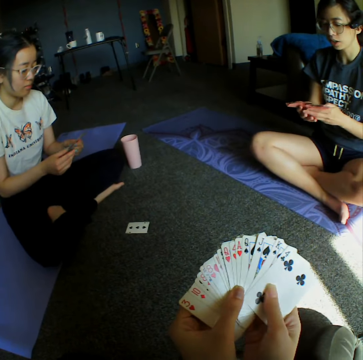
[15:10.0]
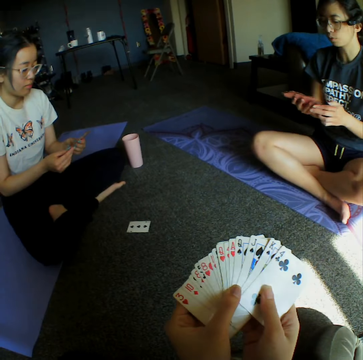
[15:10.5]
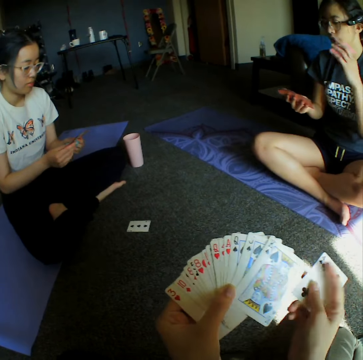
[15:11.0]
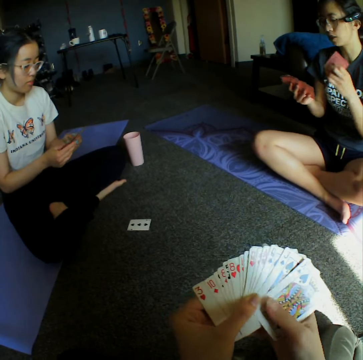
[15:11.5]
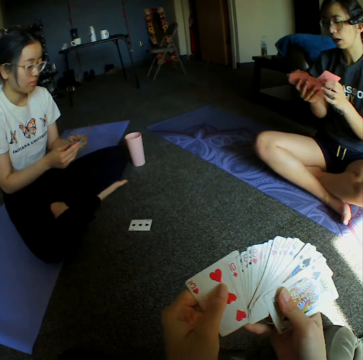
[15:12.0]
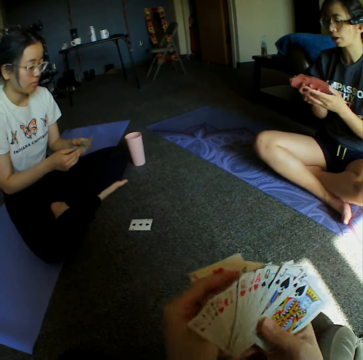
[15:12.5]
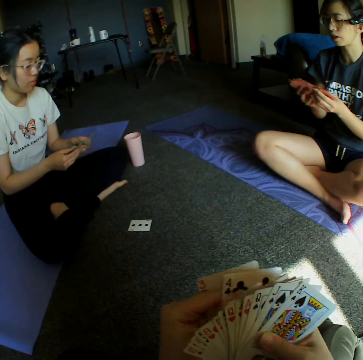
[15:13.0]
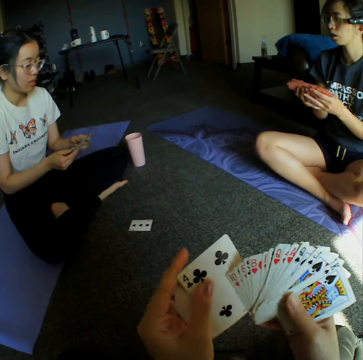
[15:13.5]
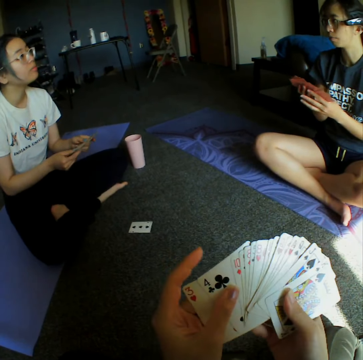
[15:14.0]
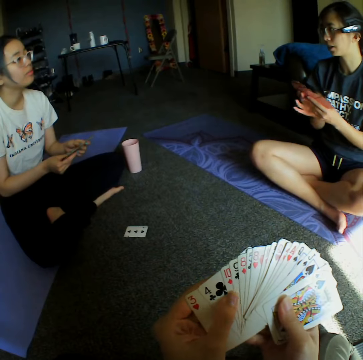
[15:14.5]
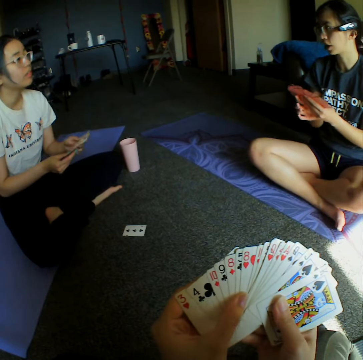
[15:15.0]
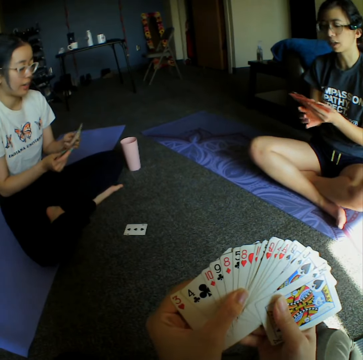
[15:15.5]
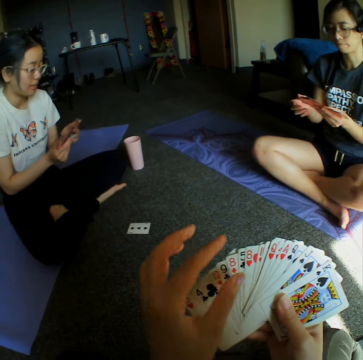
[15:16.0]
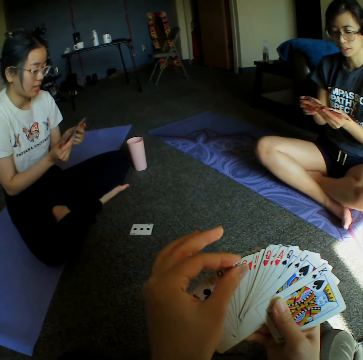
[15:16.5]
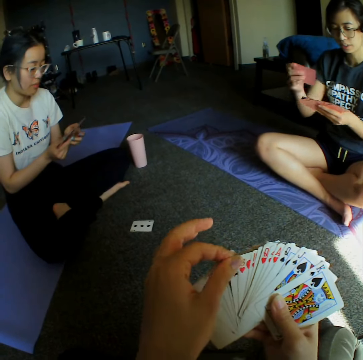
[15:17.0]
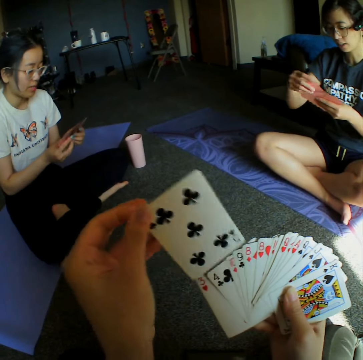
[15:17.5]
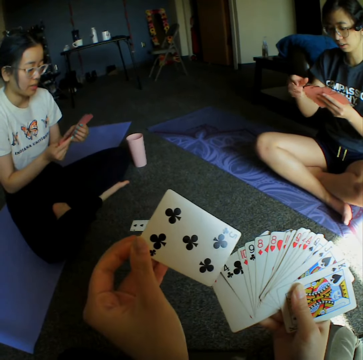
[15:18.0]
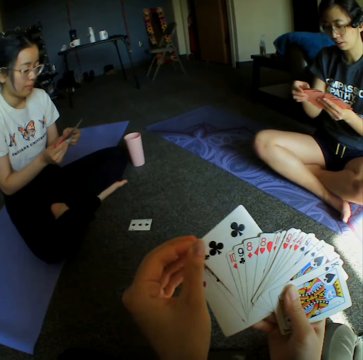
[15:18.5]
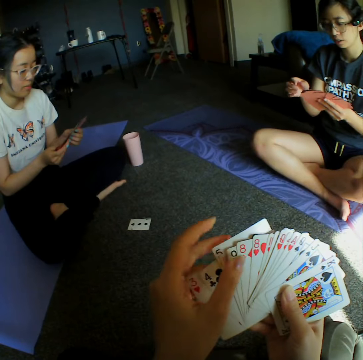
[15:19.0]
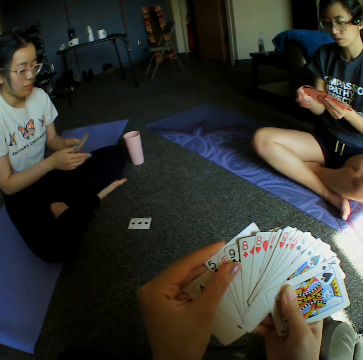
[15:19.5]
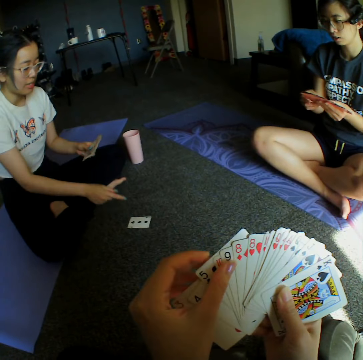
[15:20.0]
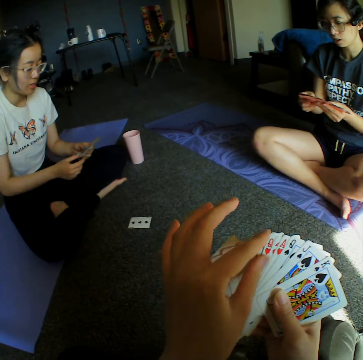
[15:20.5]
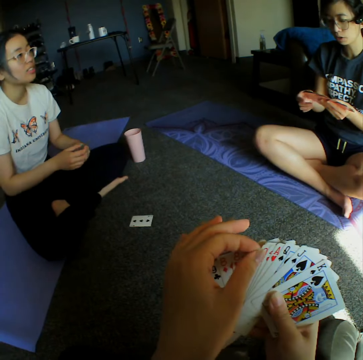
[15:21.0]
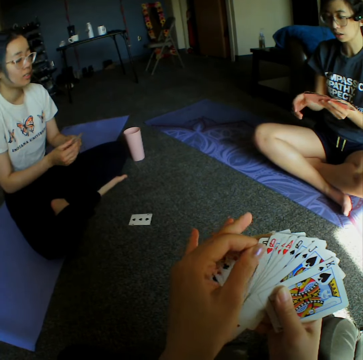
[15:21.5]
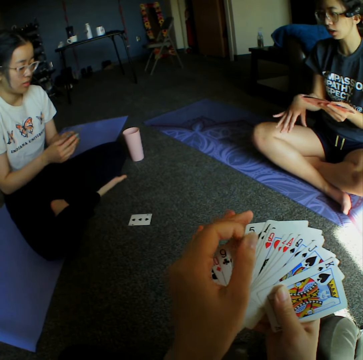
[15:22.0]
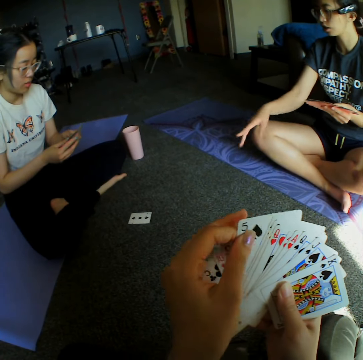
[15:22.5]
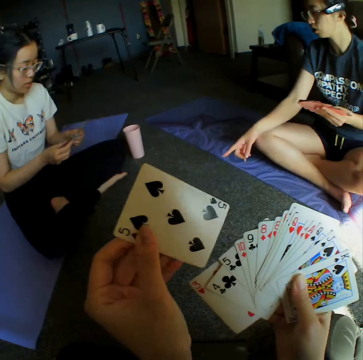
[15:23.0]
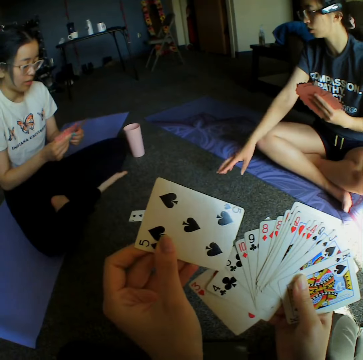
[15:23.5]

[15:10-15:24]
A woman demonstrates something to another woman and the camera wearer. The camera wearer shuffles cards. The other woman shuffles cards. The camera wearer holds a card. They shuffle cards.

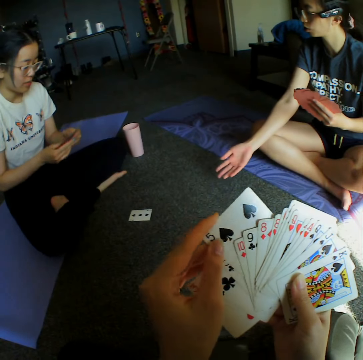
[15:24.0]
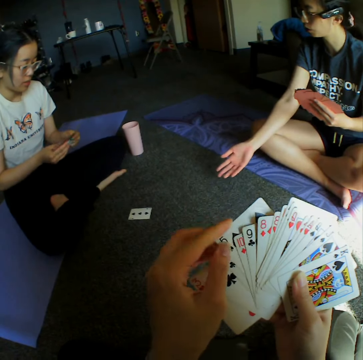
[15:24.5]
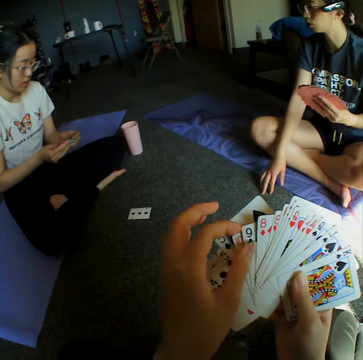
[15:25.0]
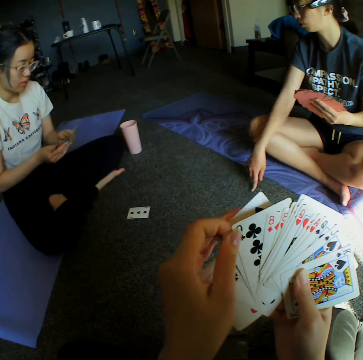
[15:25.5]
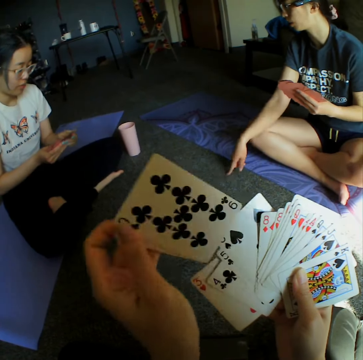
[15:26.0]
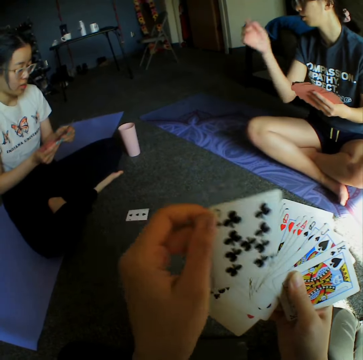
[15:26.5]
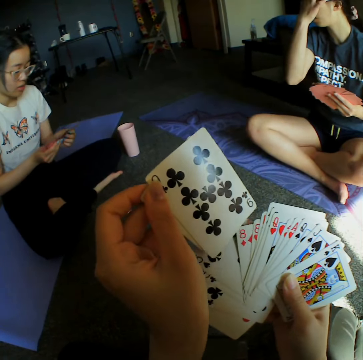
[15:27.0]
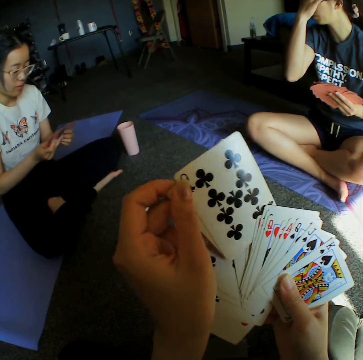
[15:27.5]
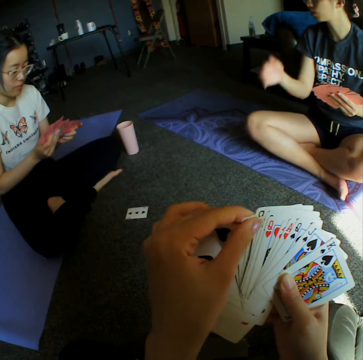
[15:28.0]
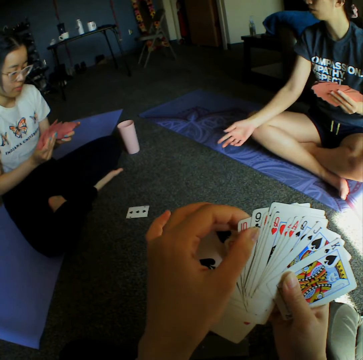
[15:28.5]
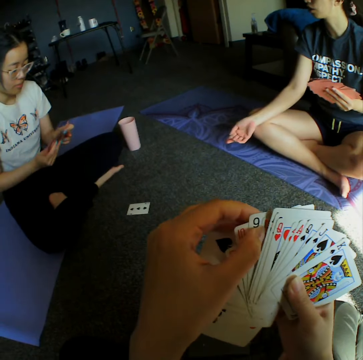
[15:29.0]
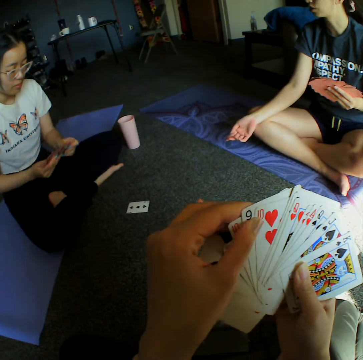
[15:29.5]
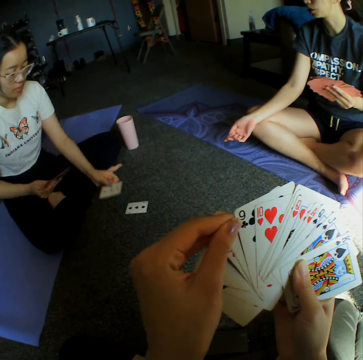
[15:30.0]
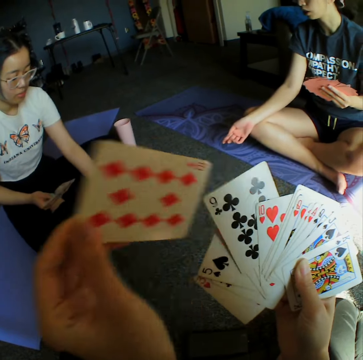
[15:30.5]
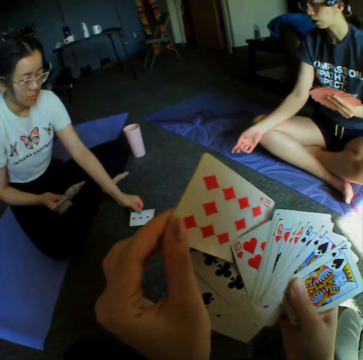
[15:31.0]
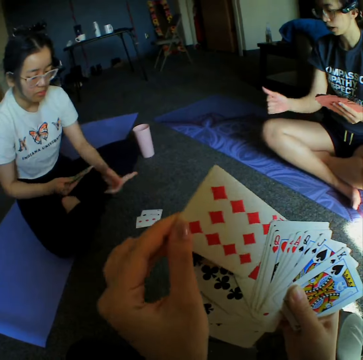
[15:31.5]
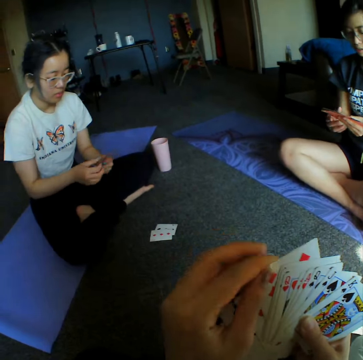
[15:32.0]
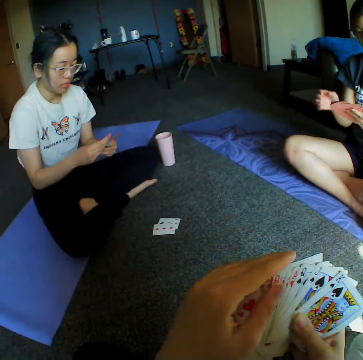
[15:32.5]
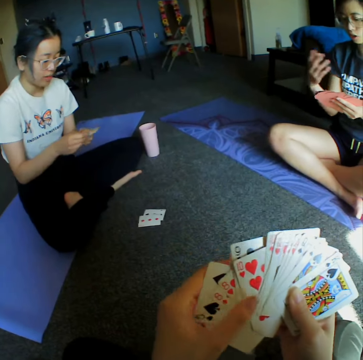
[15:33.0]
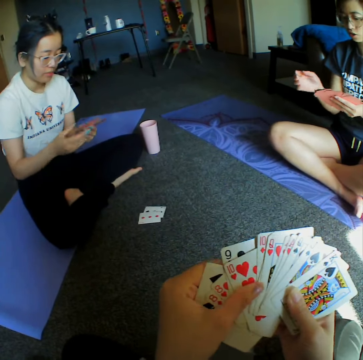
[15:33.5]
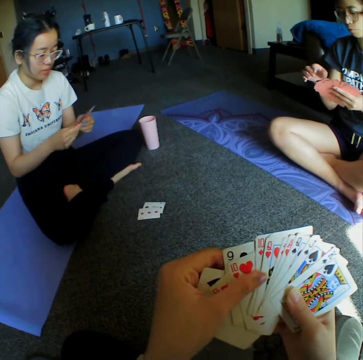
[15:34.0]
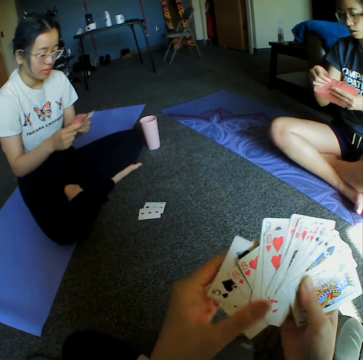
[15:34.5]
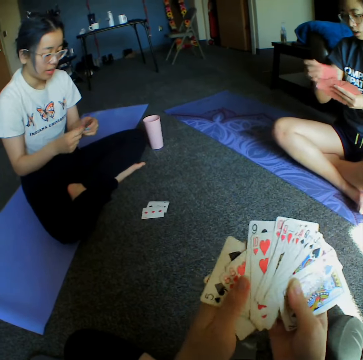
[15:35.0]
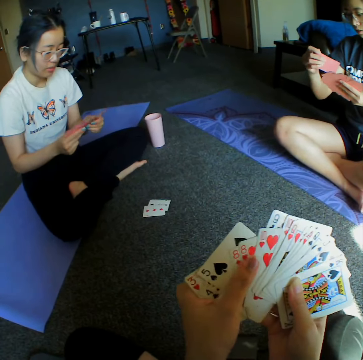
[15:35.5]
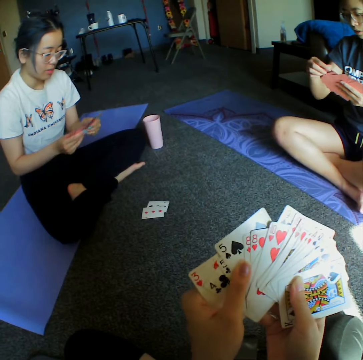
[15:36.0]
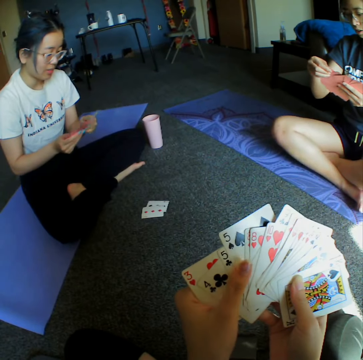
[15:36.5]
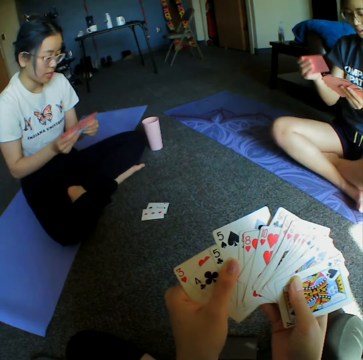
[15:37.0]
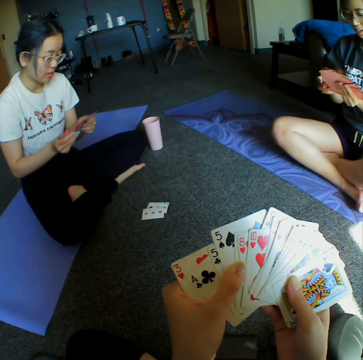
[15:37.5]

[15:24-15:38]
A woman places a card on the floor. She demonstrates something to another woman and the camera wearer. The camera wearer shuffles cards. The first woman demonstrates something to the other woman and the camera wearer.

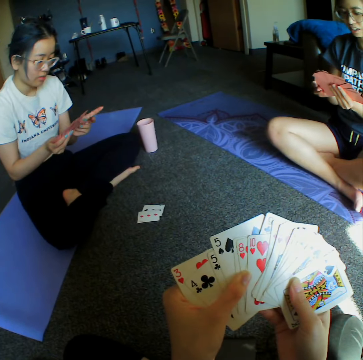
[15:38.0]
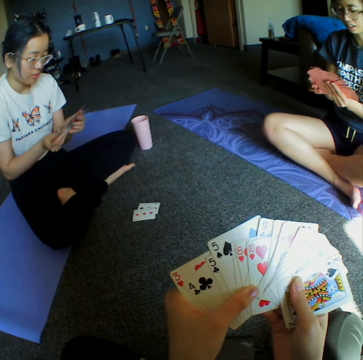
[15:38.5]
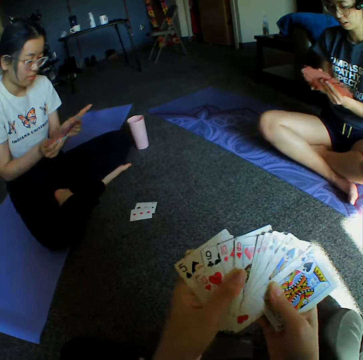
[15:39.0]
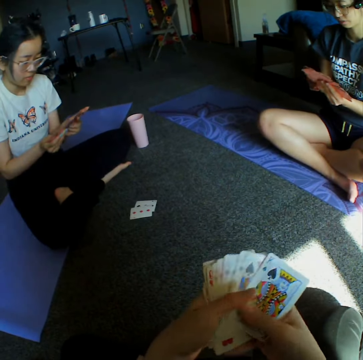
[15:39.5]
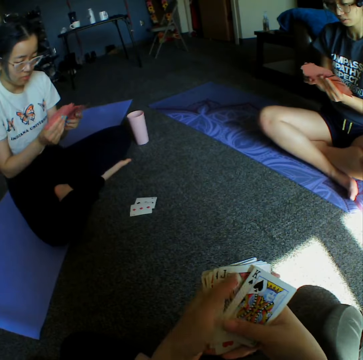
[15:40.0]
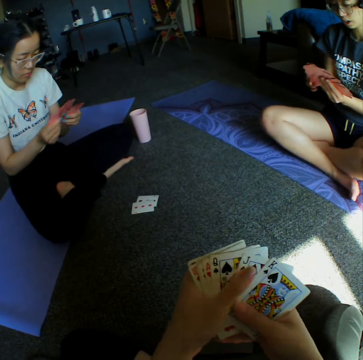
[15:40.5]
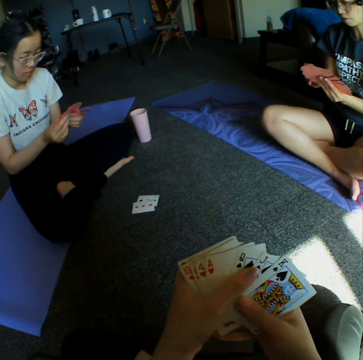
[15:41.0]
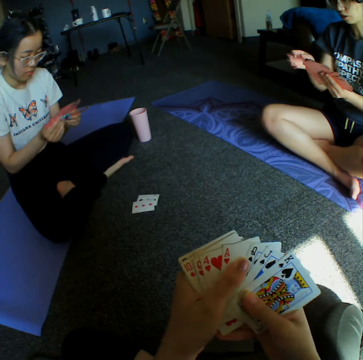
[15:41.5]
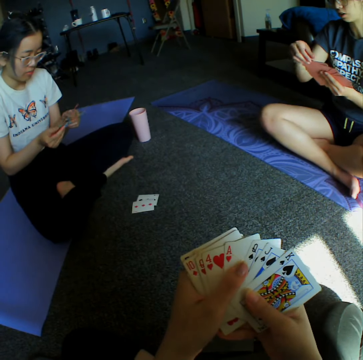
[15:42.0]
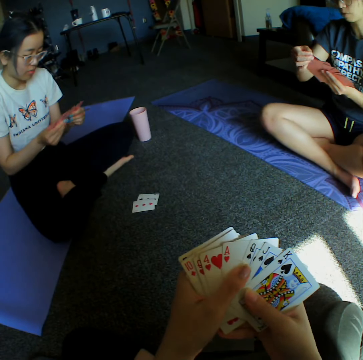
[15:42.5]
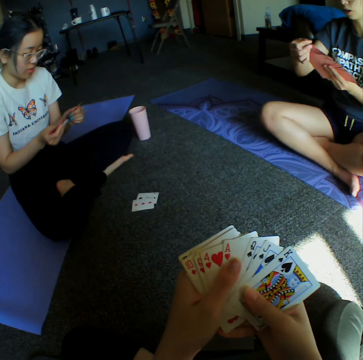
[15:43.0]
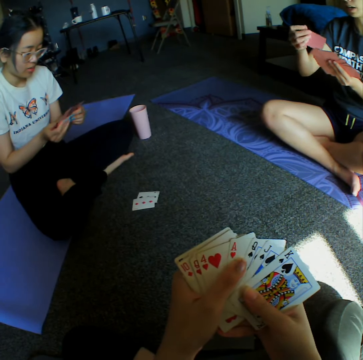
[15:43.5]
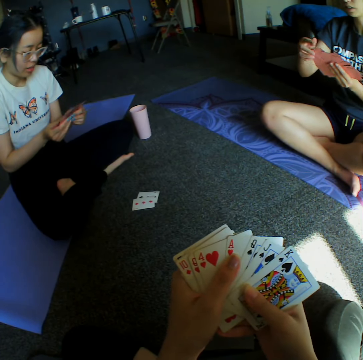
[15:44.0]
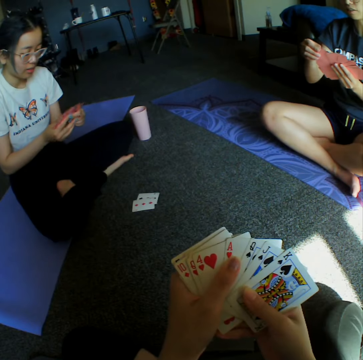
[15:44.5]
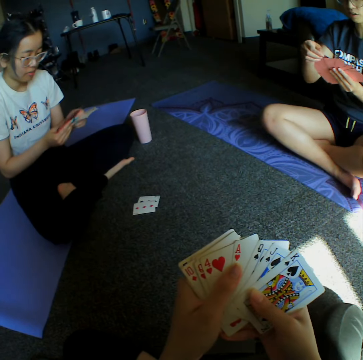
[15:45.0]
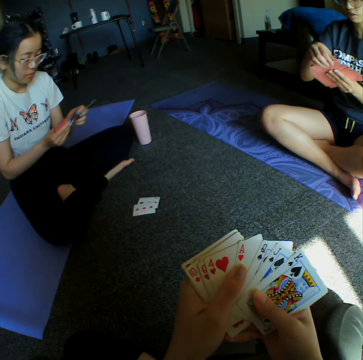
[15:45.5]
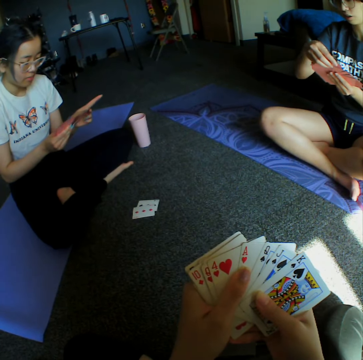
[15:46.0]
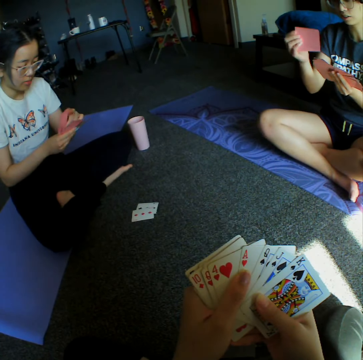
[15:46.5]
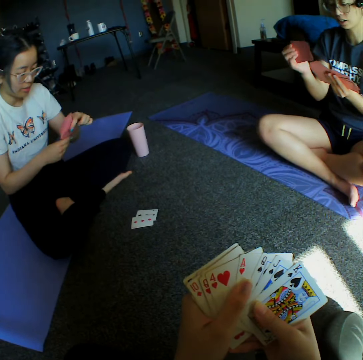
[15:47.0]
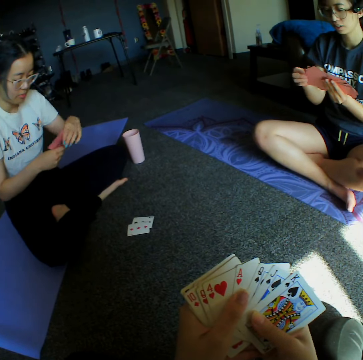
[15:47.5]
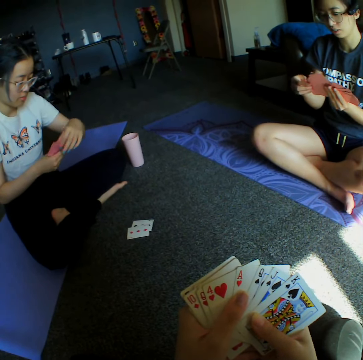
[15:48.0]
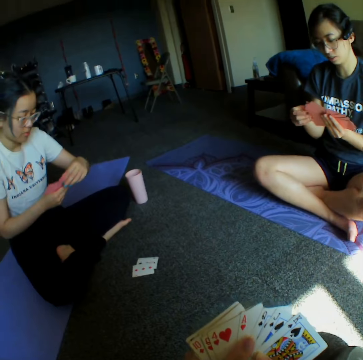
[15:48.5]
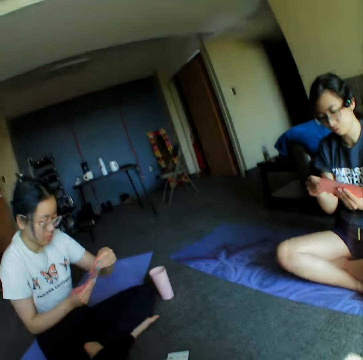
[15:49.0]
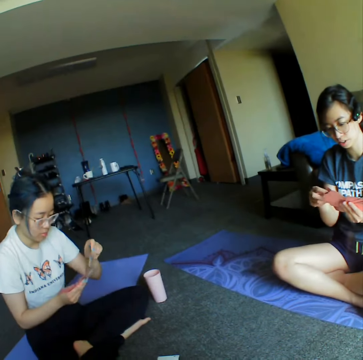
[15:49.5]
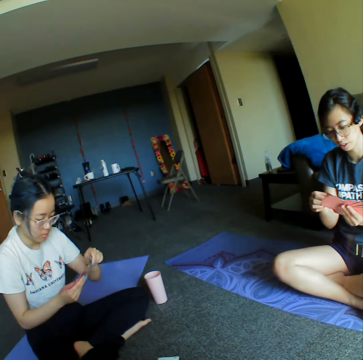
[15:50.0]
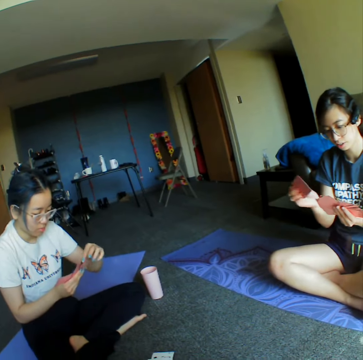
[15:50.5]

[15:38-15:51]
A woman shuffles cards. Another woman shuffles cards. The camera wearer shuffles cards. They converse with the first woman.
